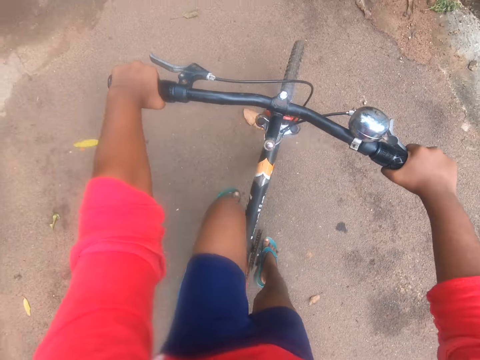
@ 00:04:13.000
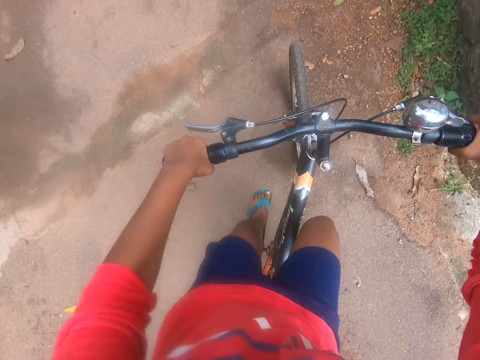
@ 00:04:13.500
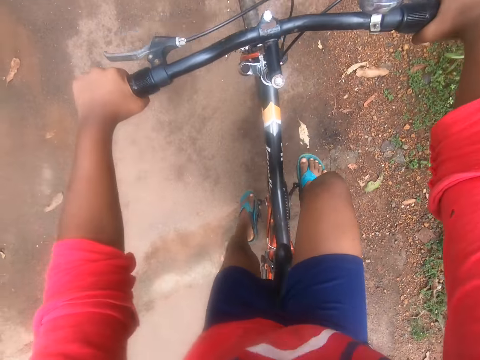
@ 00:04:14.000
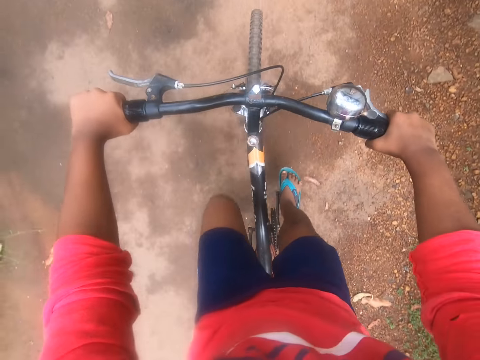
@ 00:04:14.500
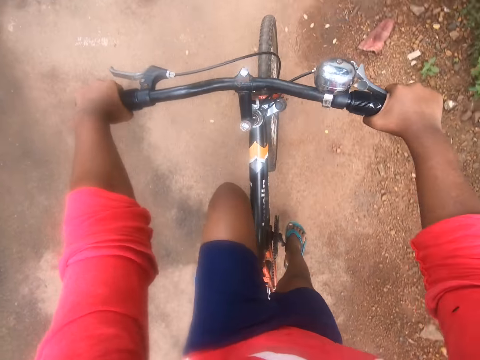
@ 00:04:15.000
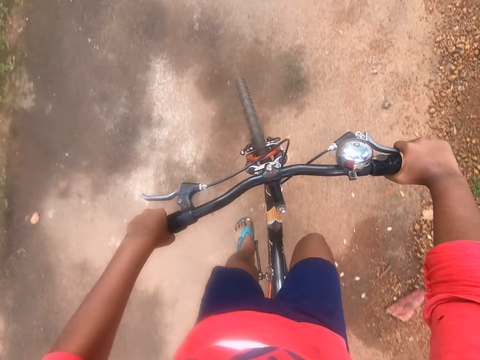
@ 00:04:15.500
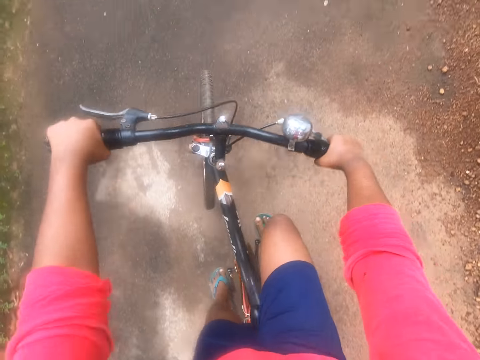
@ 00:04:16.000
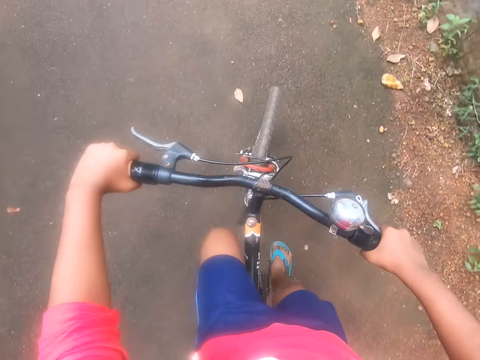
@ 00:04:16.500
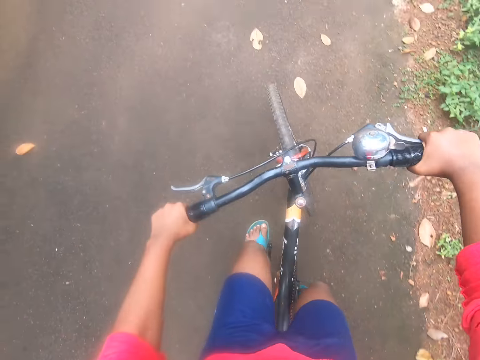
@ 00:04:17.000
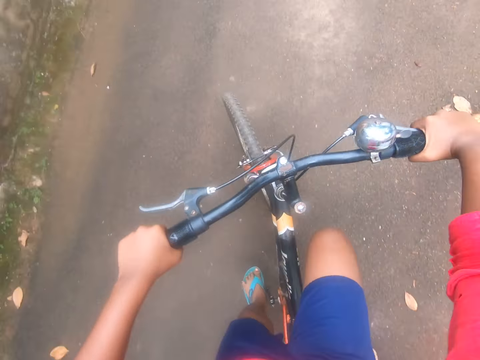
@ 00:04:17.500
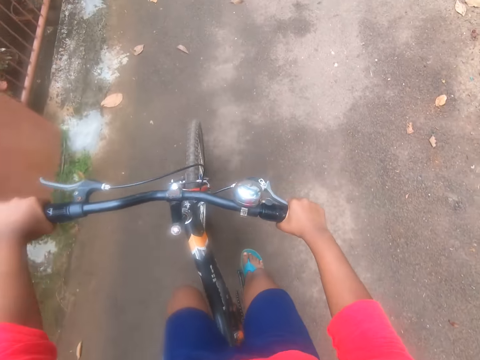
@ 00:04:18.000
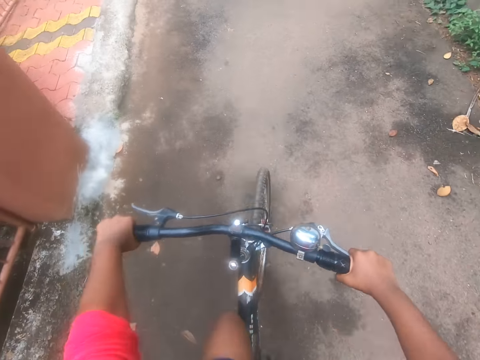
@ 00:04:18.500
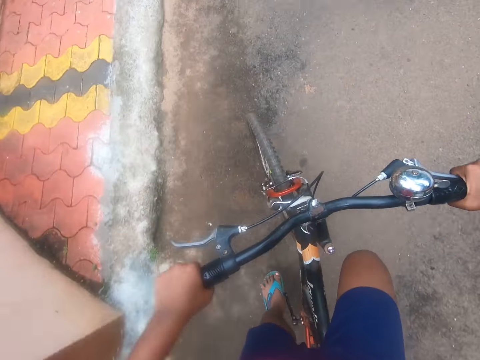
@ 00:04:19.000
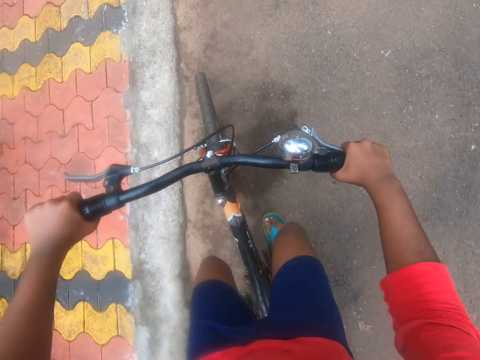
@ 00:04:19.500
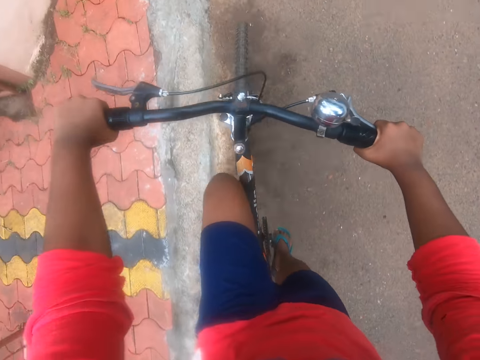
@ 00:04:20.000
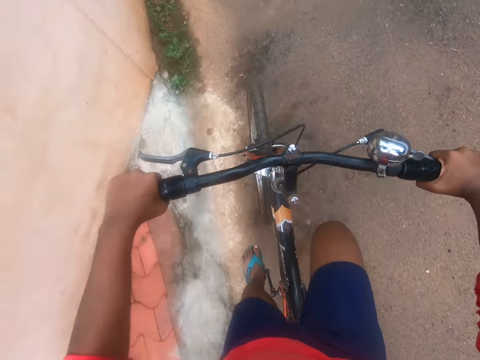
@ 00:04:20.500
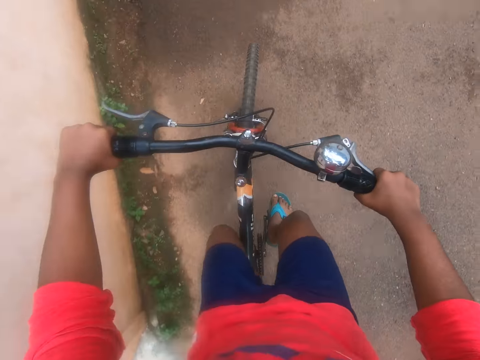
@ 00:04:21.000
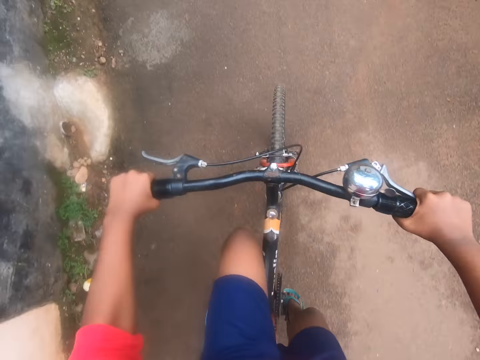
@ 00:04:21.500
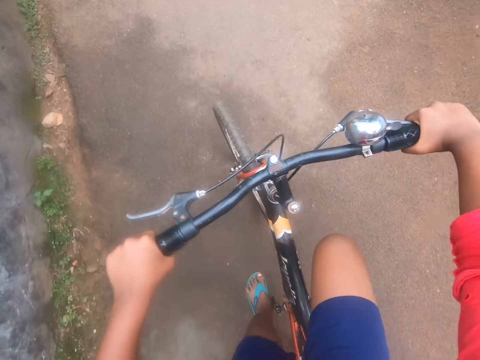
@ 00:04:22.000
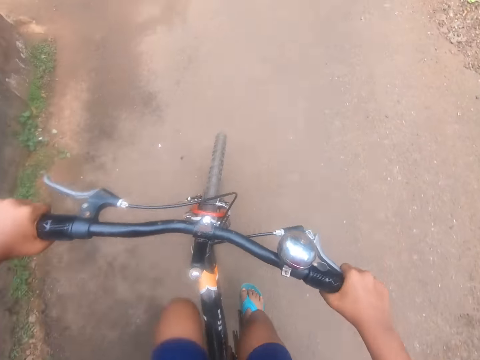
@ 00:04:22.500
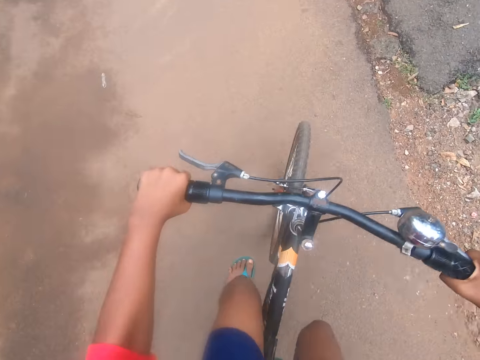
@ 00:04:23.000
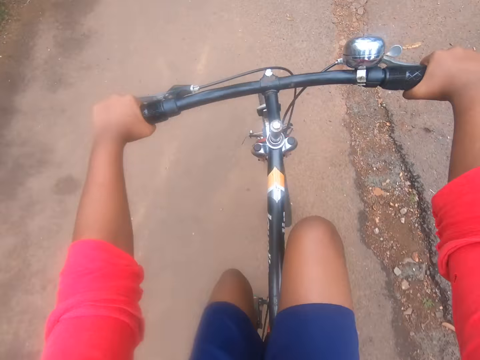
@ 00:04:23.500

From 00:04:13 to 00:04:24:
The camera wearer heads out of the previous route.

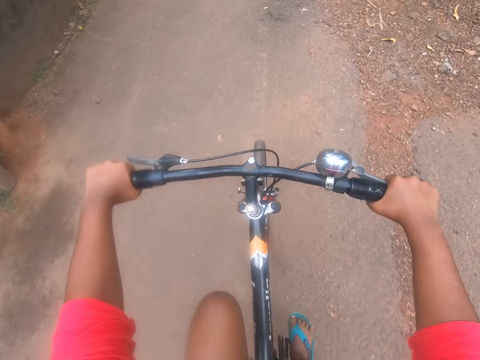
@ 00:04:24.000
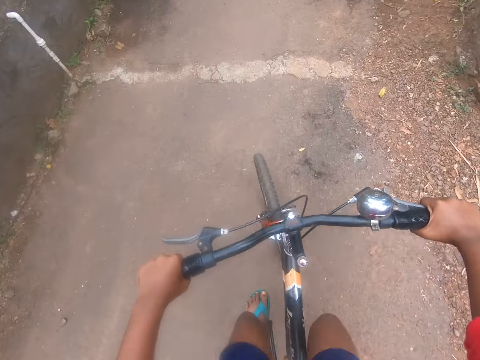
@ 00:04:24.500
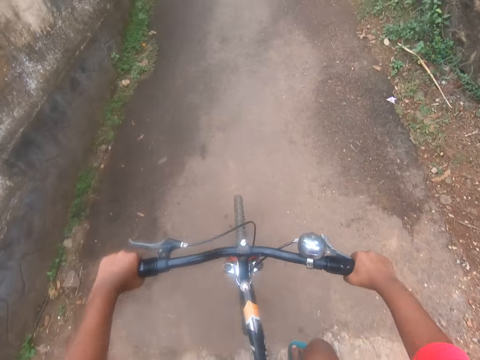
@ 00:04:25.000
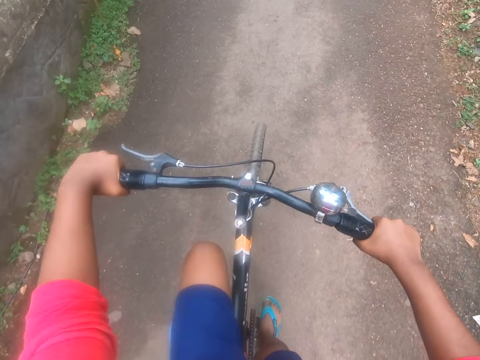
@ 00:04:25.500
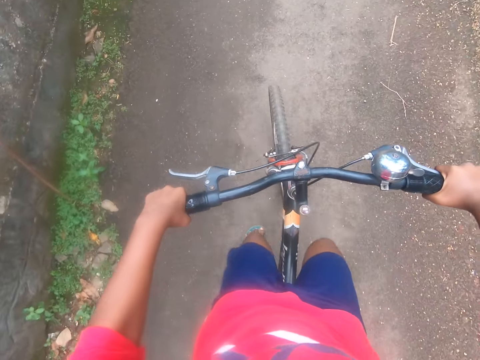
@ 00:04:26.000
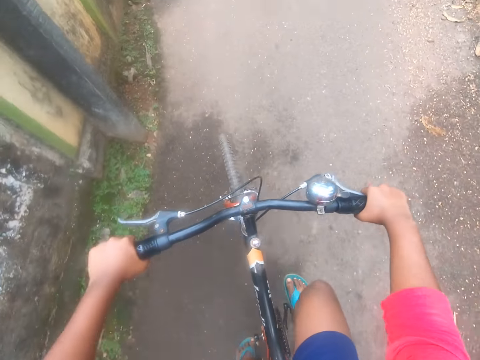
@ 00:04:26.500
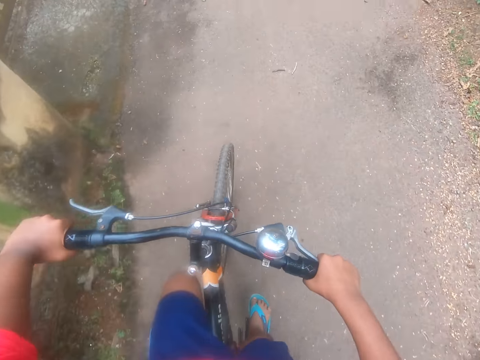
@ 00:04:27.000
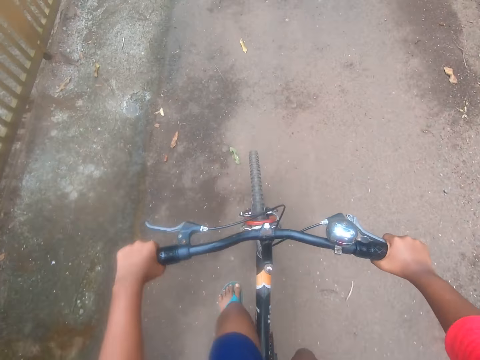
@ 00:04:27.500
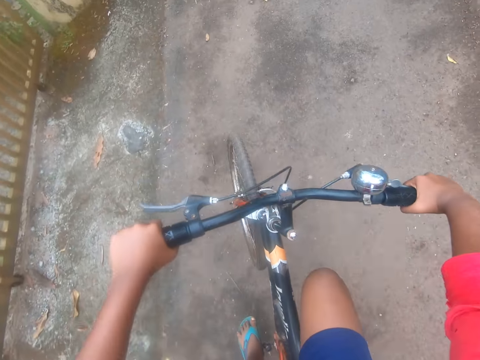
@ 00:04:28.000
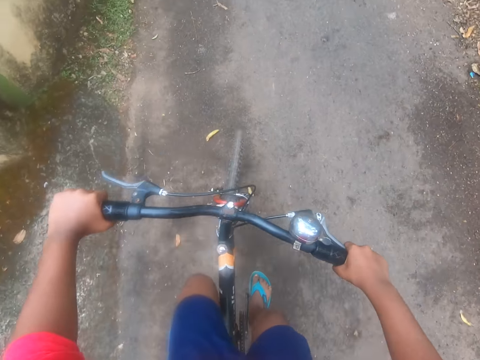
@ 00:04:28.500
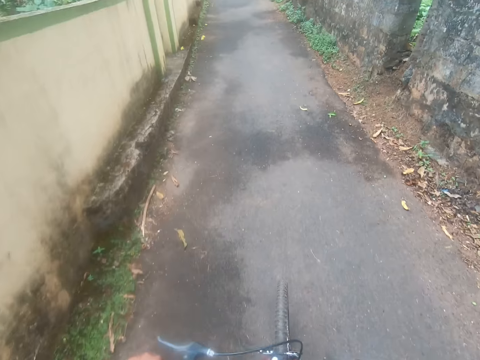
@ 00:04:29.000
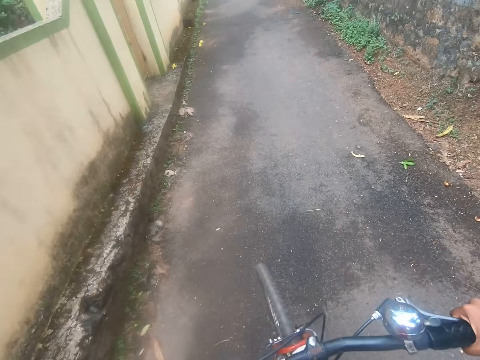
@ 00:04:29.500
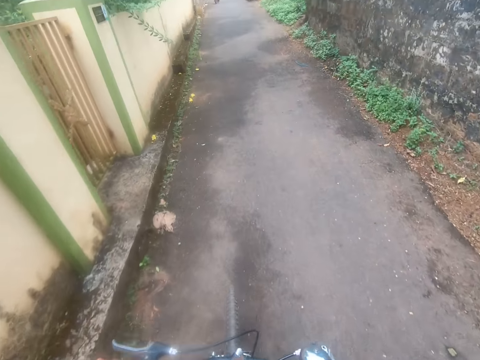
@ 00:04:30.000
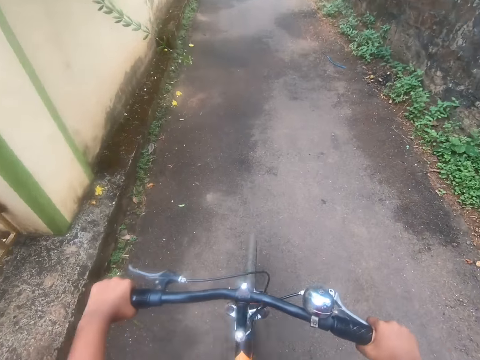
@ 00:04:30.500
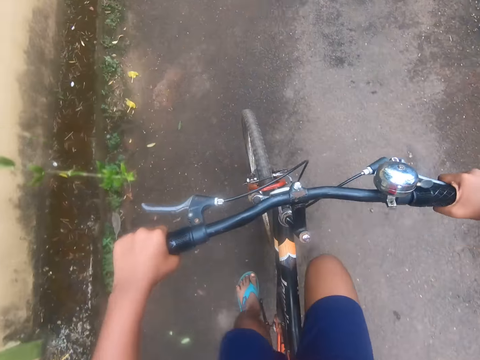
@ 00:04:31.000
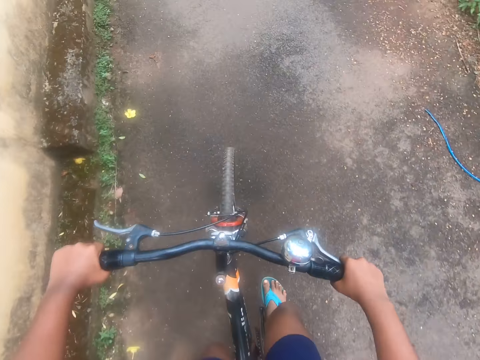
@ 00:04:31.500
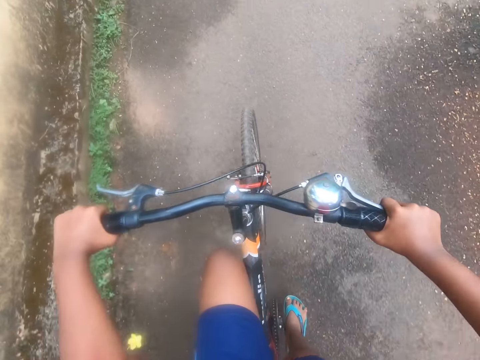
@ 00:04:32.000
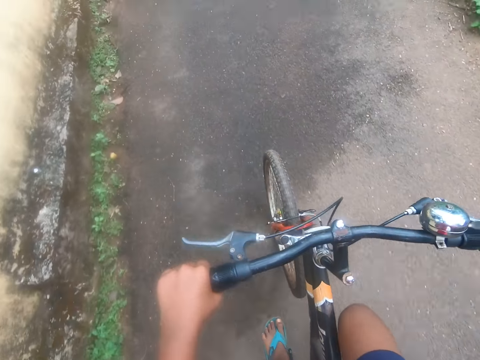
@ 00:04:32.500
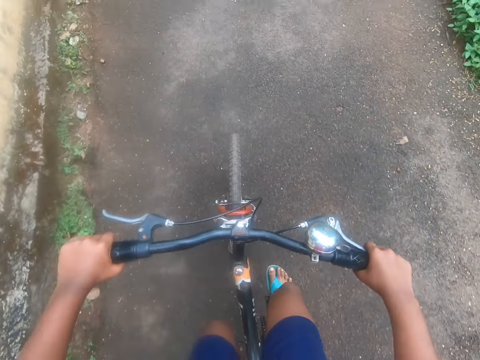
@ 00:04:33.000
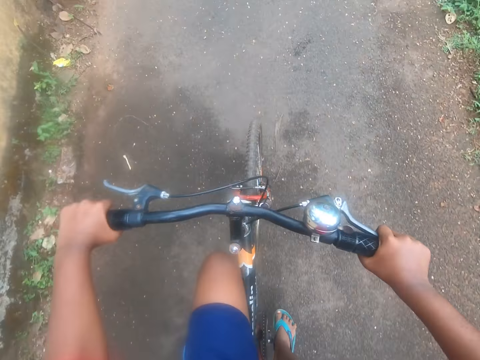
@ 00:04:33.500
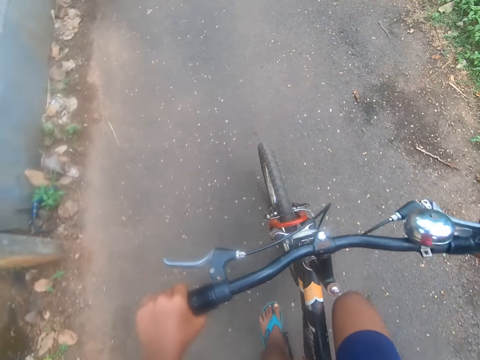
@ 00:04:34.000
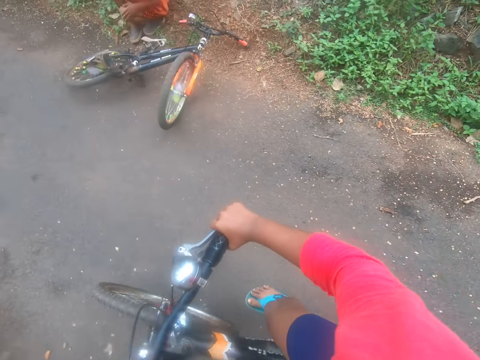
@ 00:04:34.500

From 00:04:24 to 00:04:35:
The camera wearer rides the bicycle. A person sits.

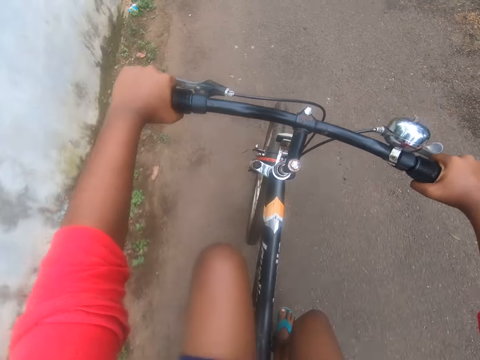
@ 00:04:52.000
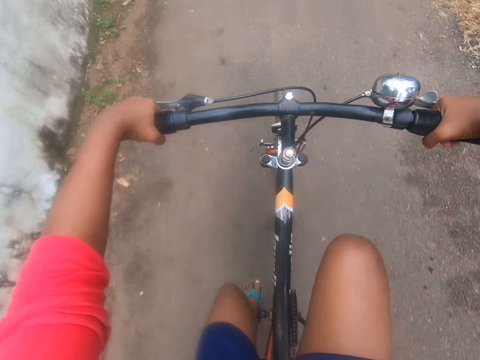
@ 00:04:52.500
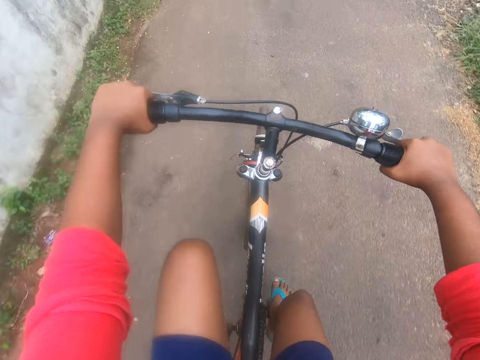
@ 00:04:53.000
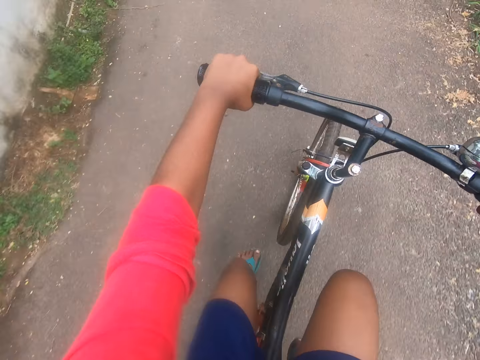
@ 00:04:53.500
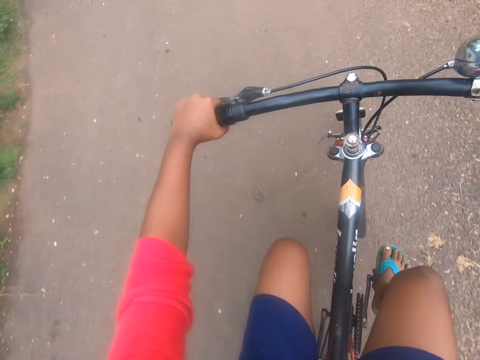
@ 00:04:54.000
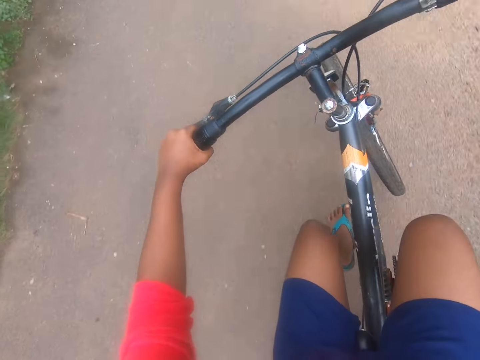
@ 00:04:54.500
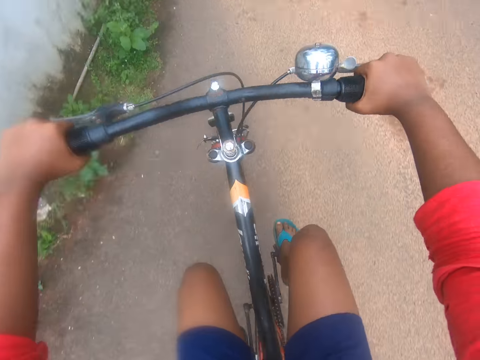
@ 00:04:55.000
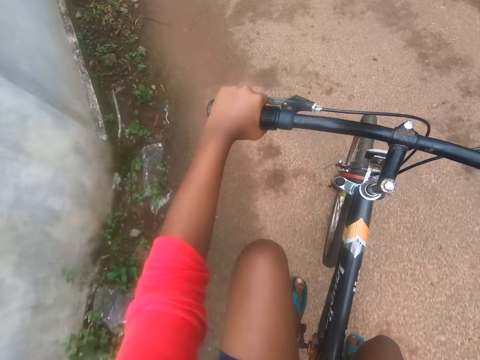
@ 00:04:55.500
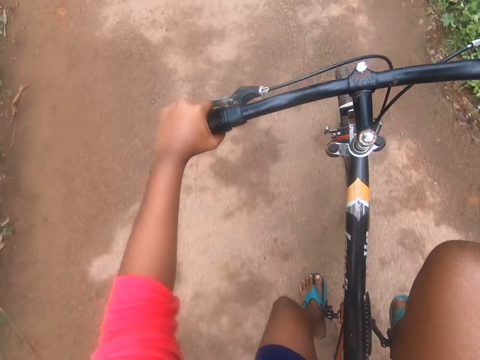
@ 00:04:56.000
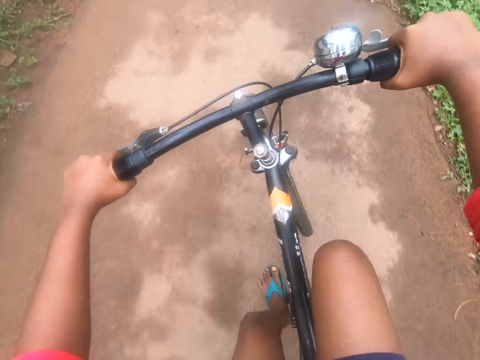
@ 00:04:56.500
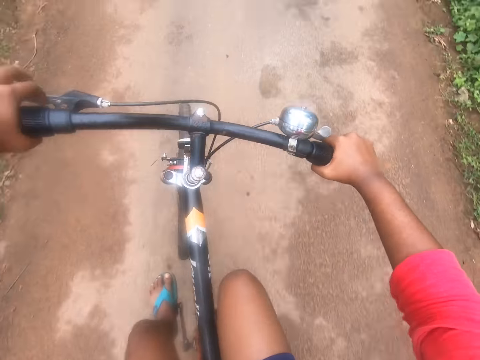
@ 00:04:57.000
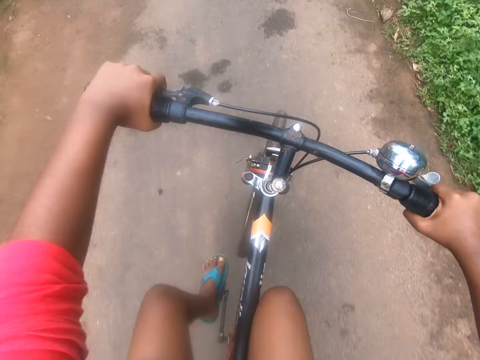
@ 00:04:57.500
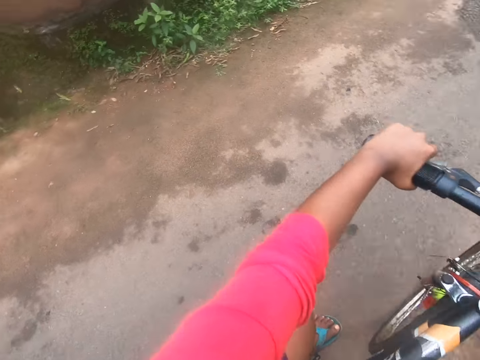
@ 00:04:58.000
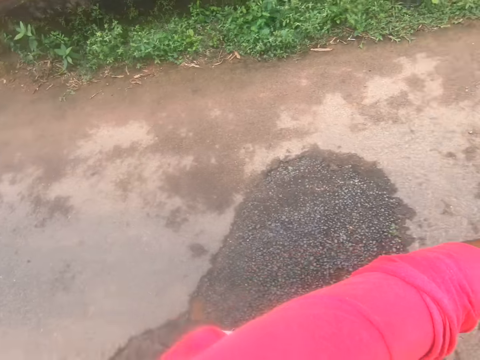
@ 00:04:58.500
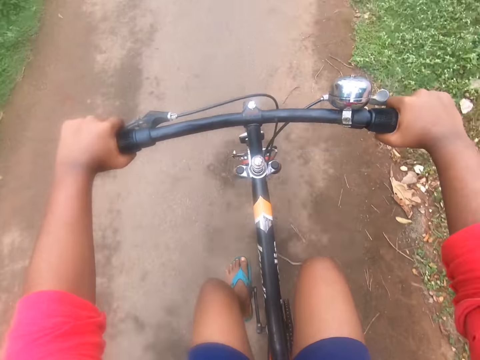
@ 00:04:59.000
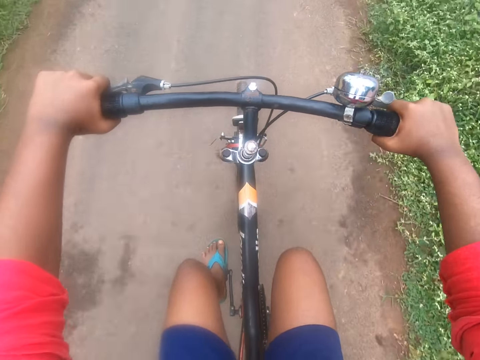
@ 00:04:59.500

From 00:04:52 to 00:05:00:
The camera wearer rides the bicycle past two ladies.
